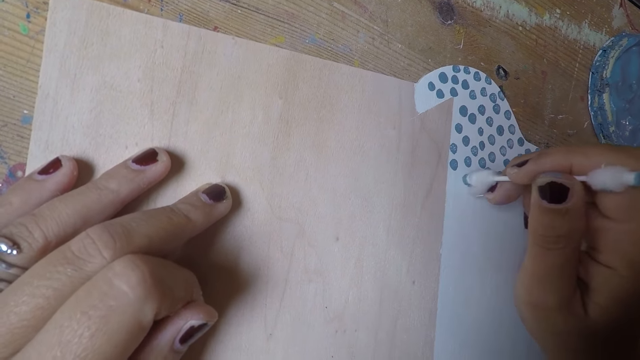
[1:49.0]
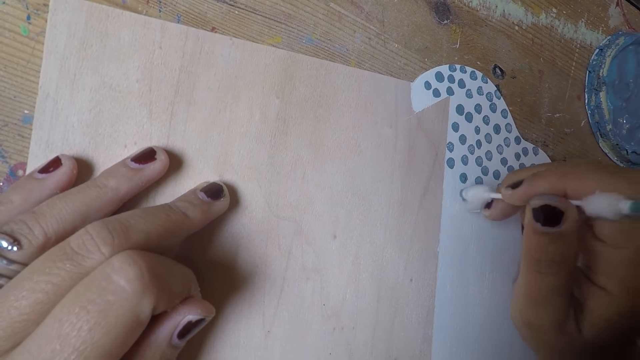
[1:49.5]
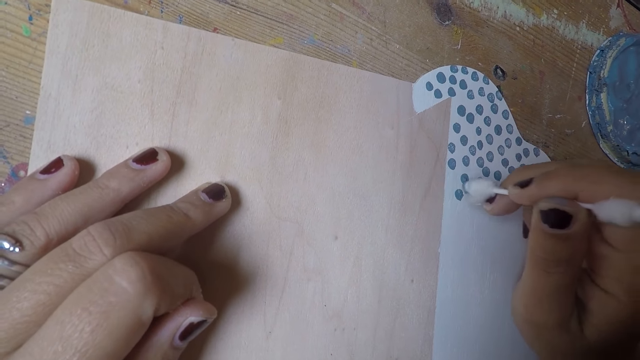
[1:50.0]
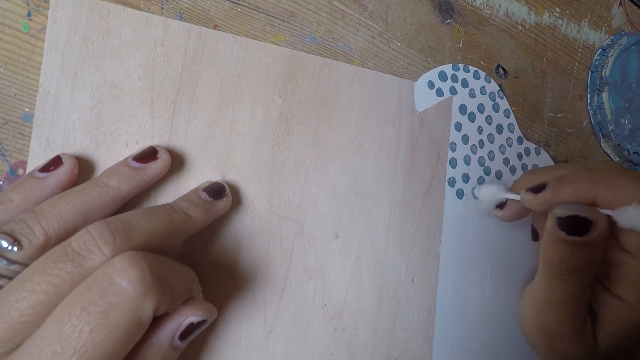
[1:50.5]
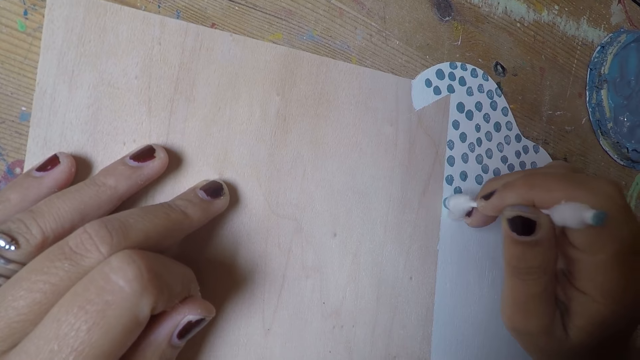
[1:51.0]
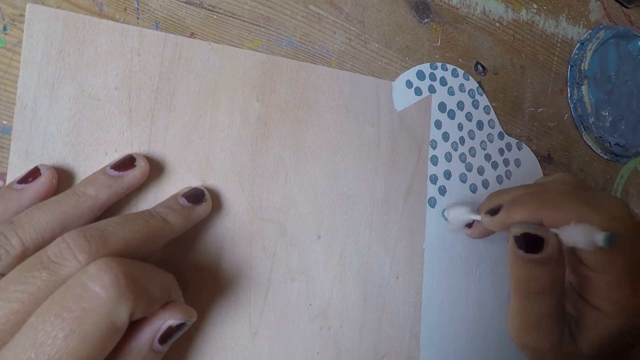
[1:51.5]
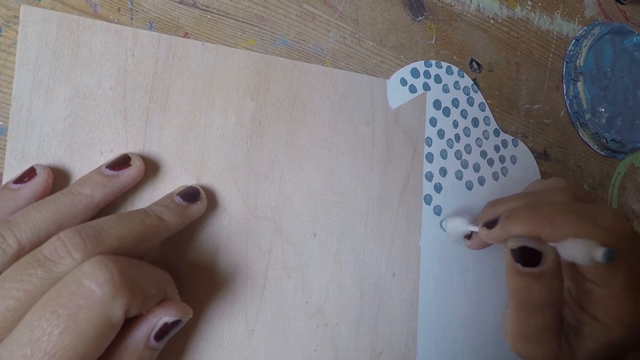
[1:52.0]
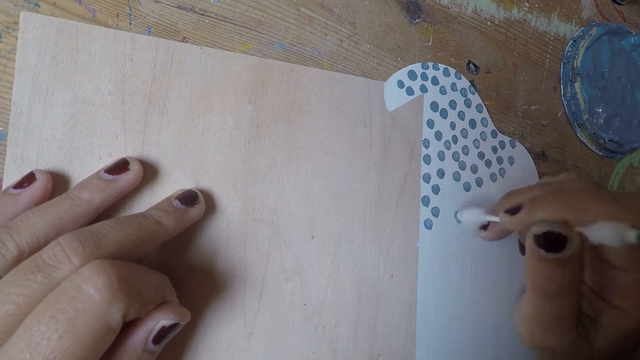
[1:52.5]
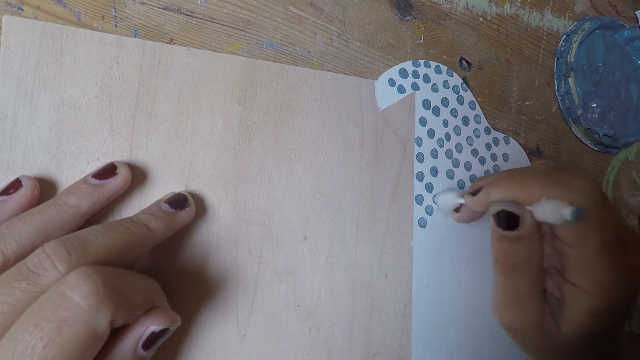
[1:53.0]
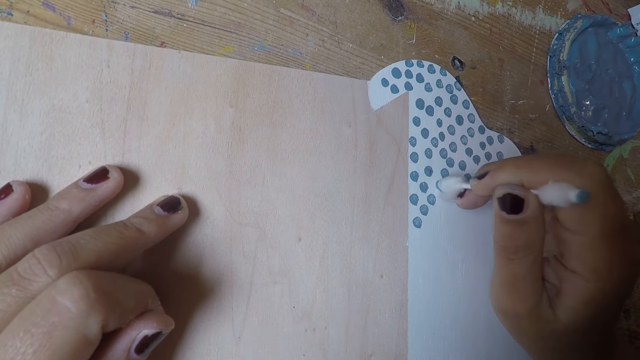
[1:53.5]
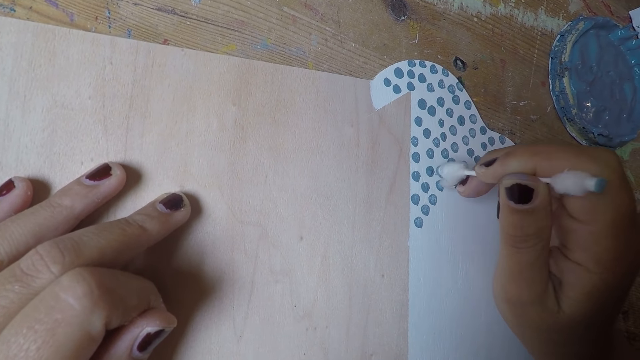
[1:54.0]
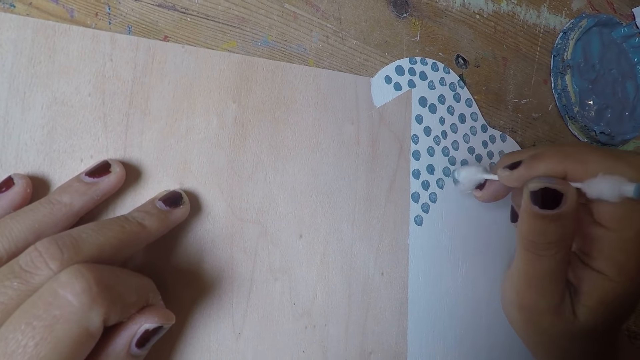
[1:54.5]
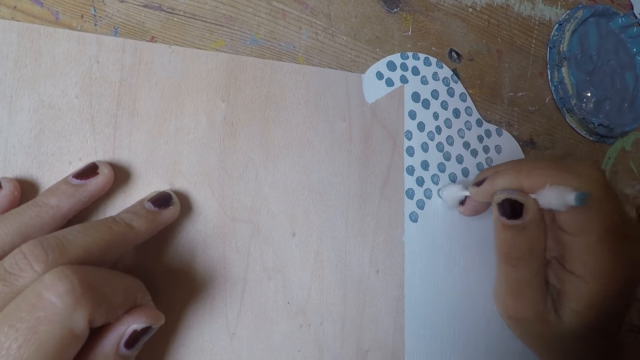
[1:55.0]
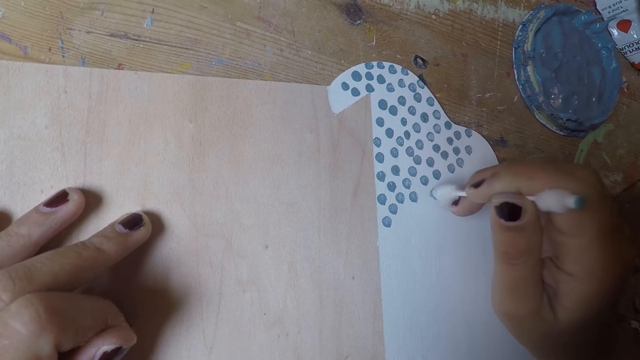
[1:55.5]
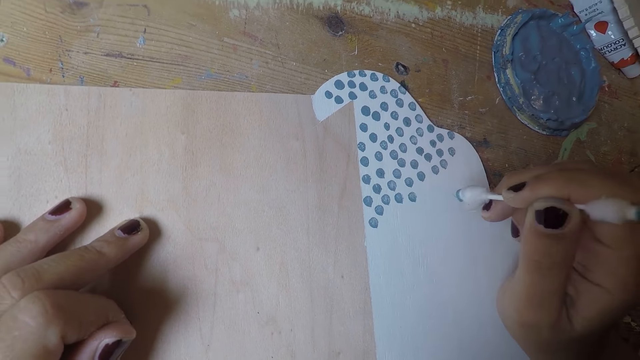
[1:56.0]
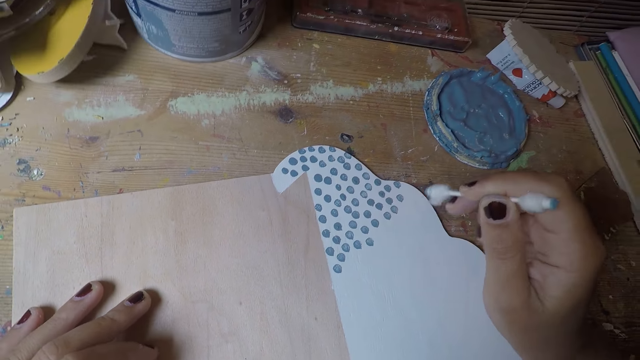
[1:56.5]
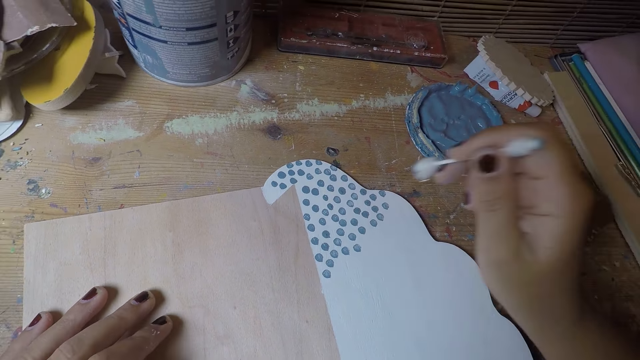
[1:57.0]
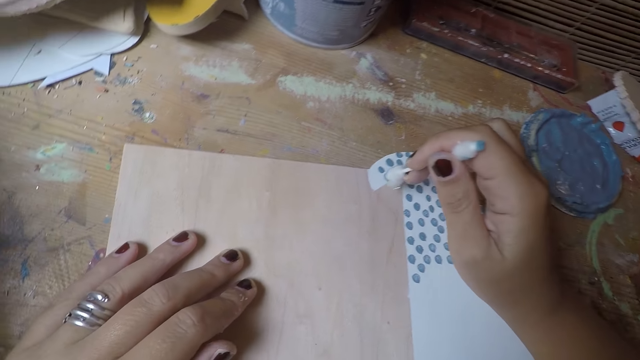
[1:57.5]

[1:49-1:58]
The camera wearer paints on the paper.

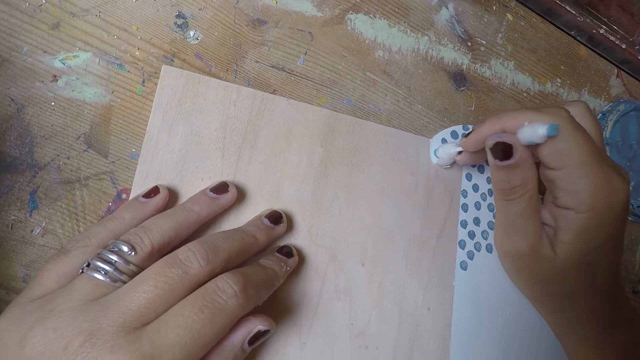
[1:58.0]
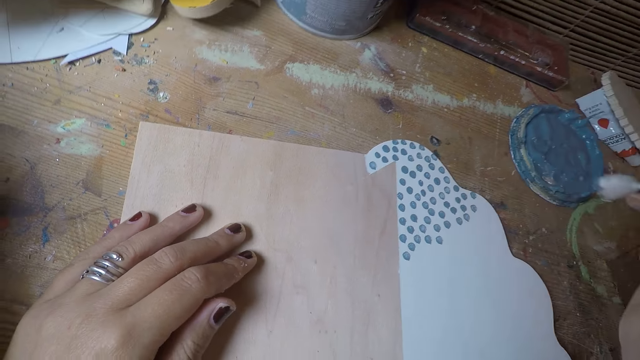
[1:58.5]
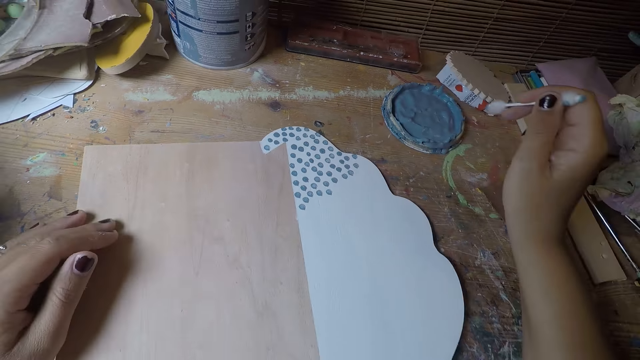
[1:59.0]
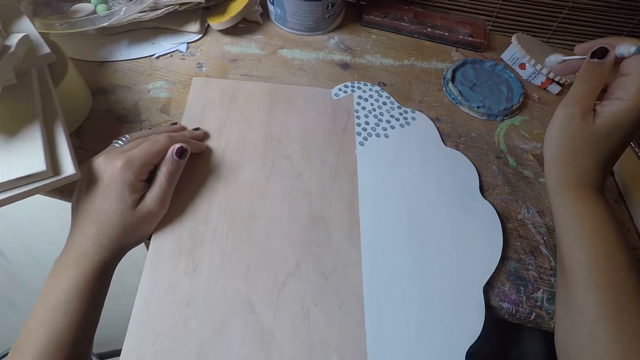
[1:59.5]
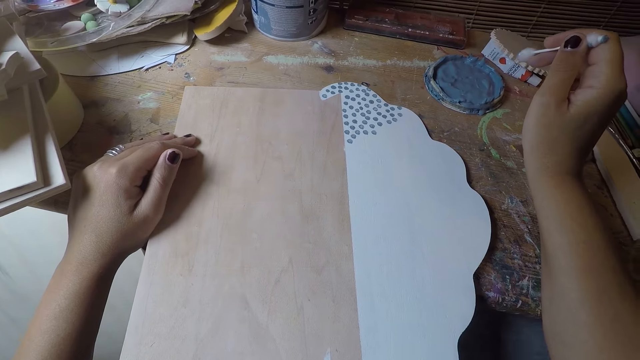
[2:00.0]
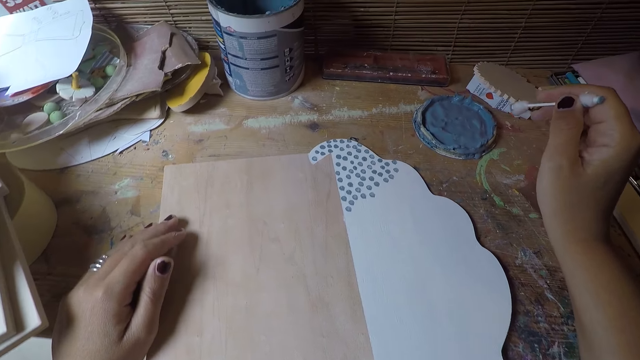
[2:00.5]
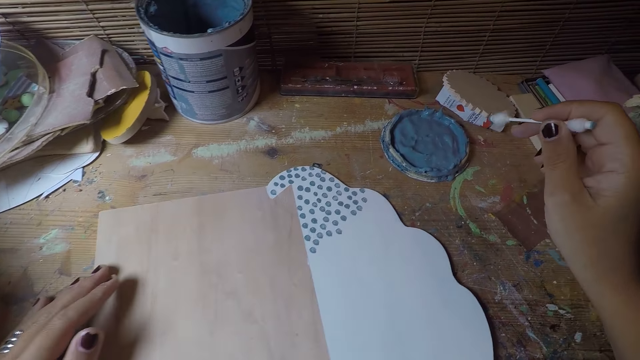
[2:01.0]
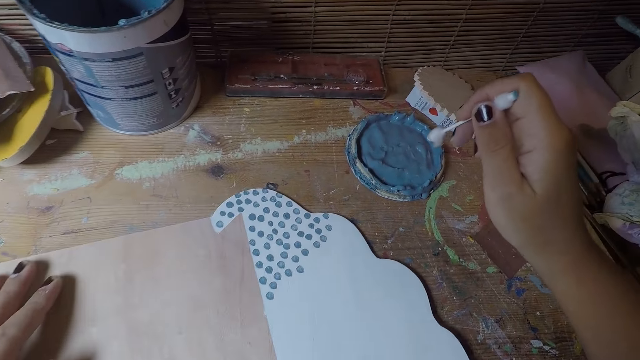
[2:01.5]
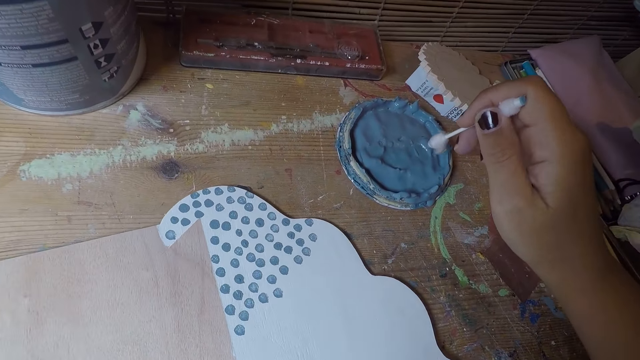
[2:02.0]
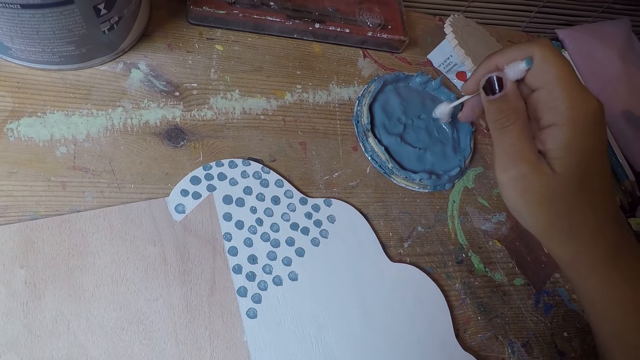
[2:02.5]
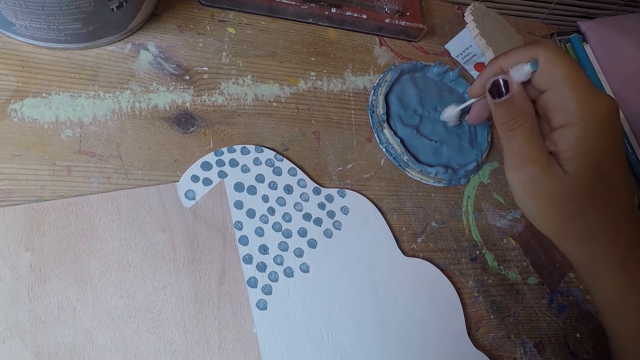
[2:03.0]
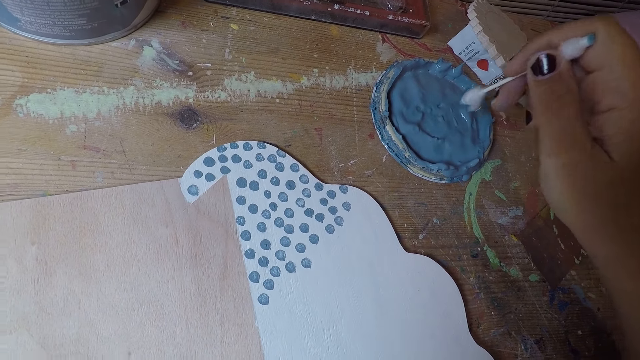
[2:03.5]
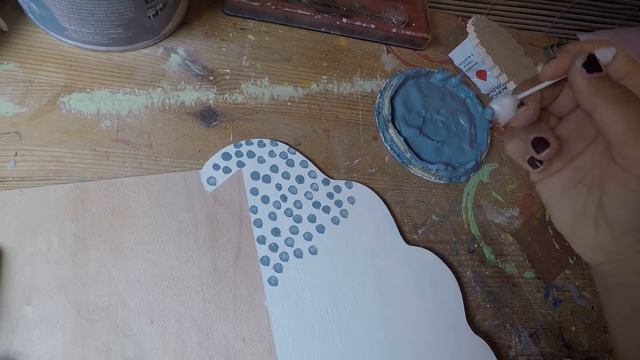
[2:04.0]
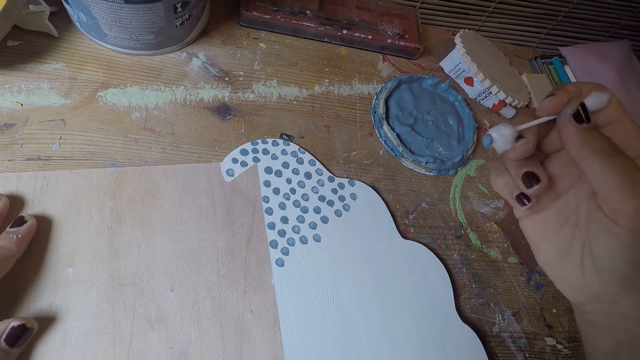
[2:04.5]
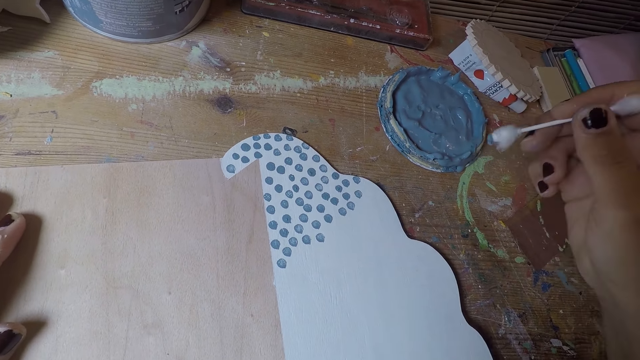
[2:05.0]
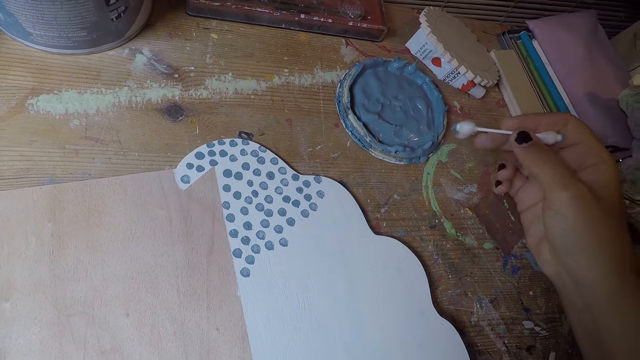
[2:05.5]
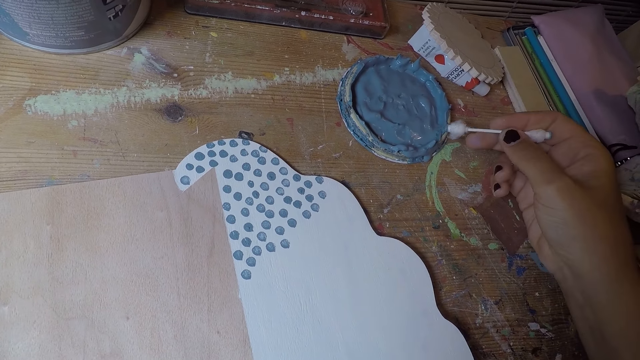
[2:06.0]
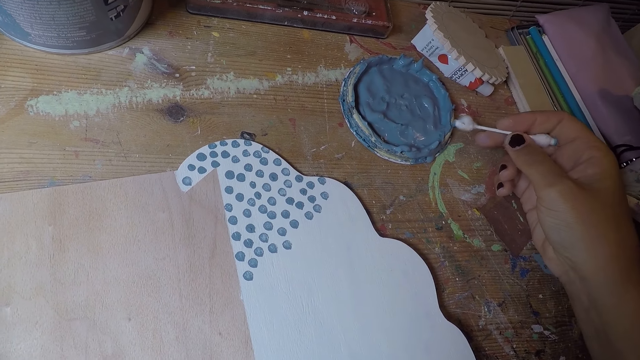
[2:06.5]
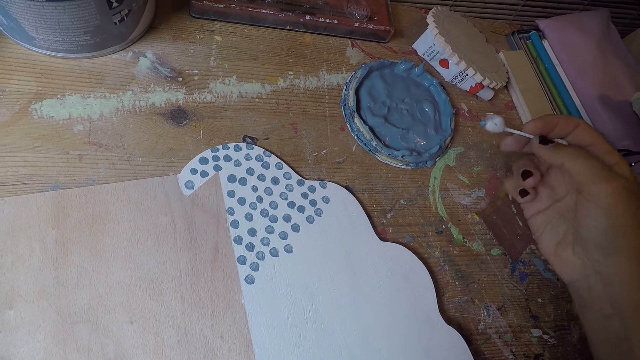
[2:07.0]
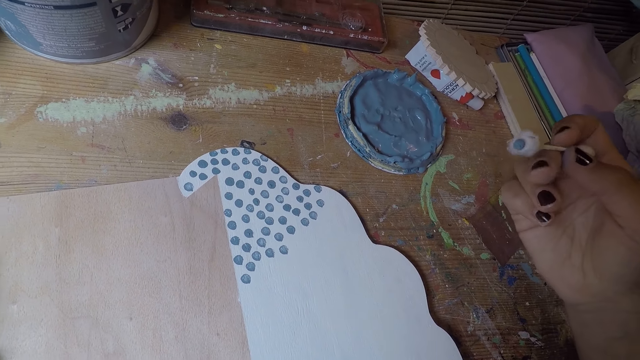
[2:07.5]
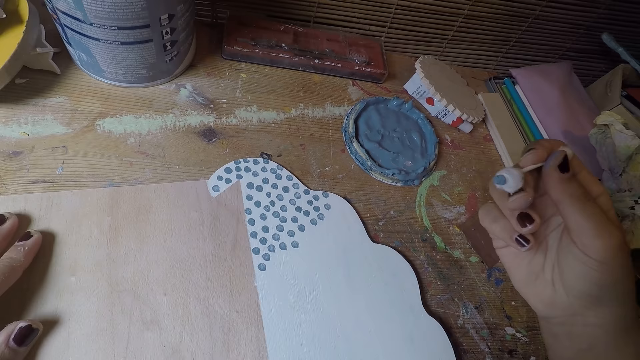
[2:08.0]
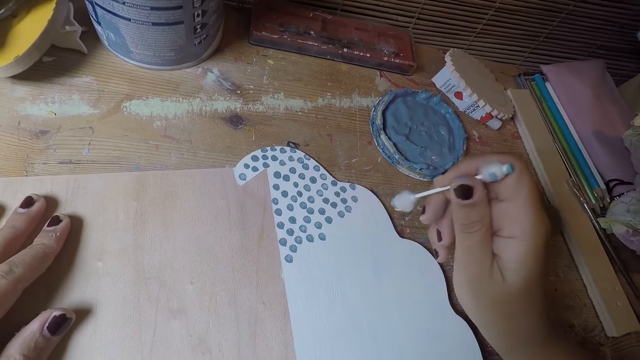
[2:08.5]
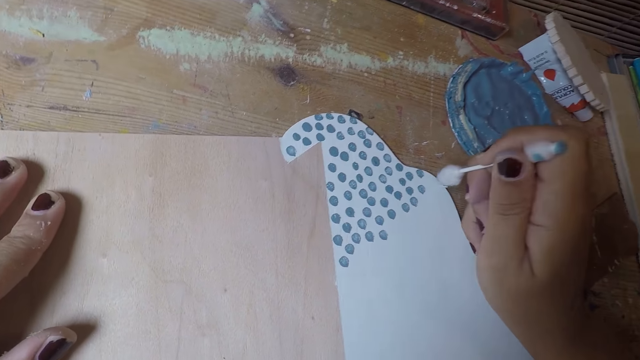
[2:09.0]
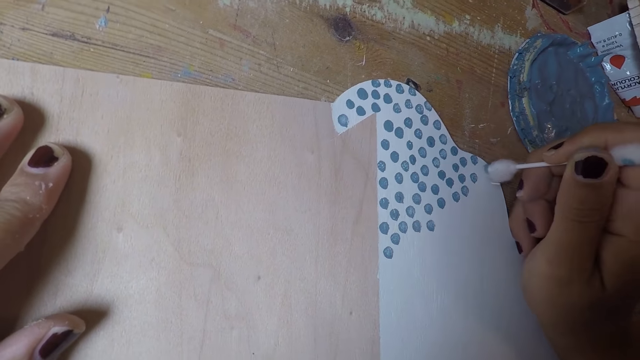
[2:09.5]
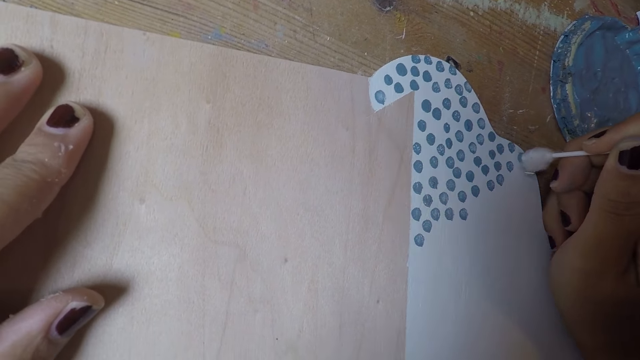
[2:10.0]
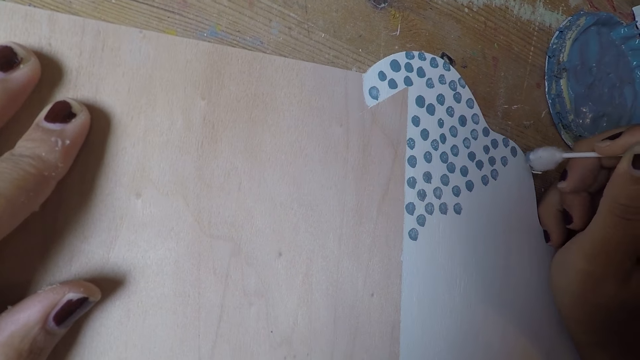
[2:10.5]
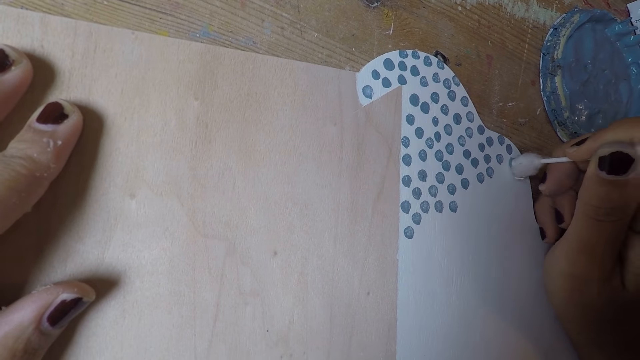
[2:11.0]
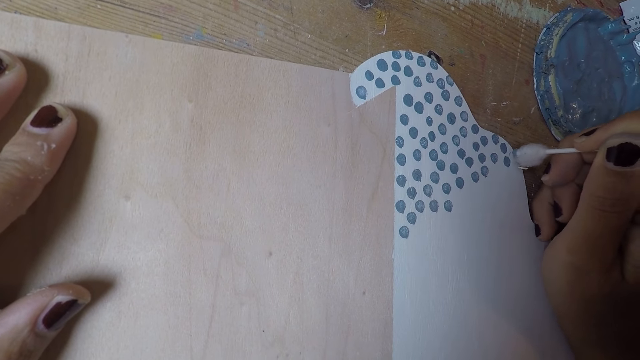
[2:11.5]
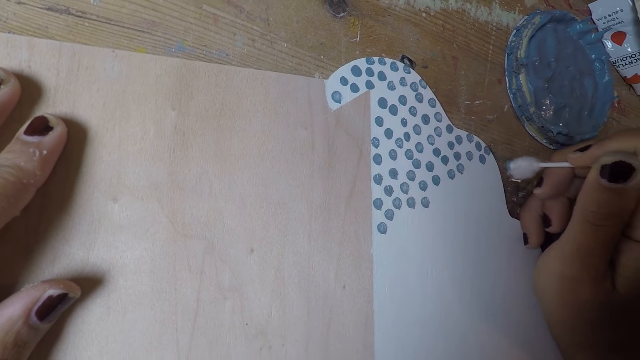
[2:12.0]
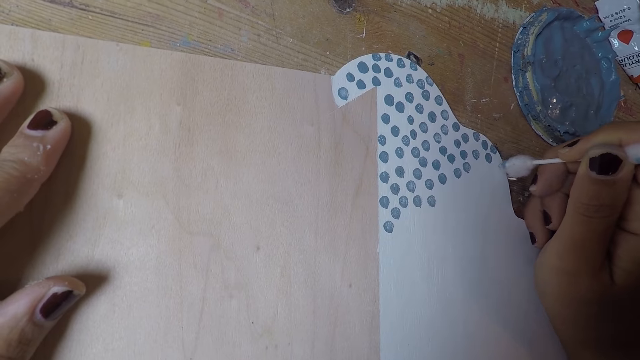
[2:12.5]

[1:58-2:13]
The camera wearer adjusts the white paper board with his left hand. He takes paint on the paint cover with the cotton bud in his right hand. He cleans the excess paint on the cotton bud on the paint cover. He puts dots on the white paper board with the cotton bud in his right hand.
